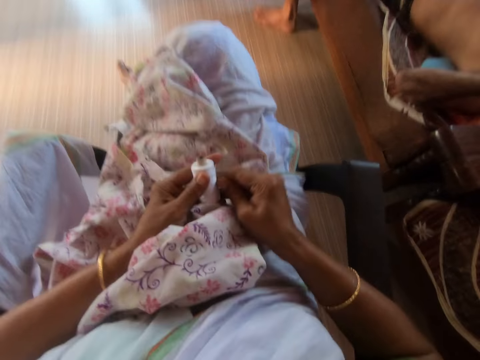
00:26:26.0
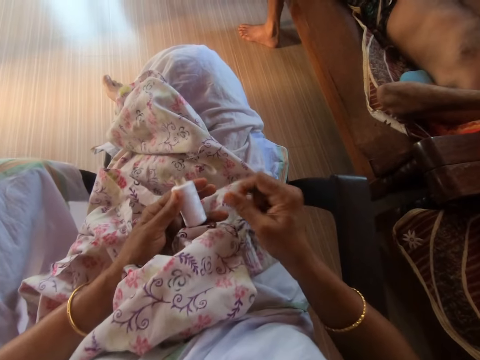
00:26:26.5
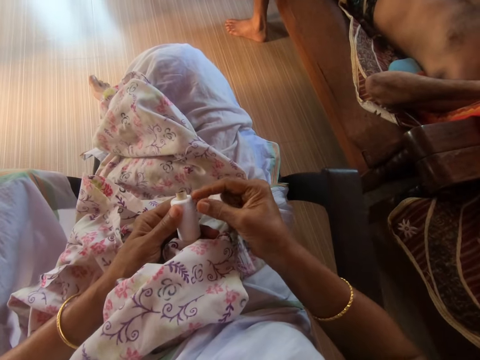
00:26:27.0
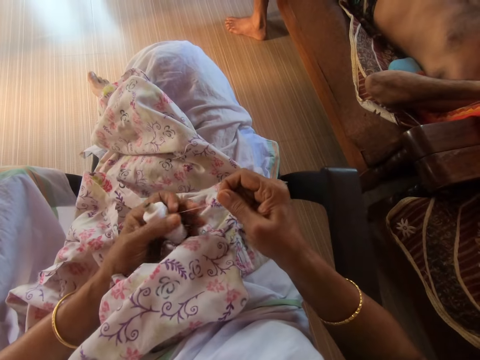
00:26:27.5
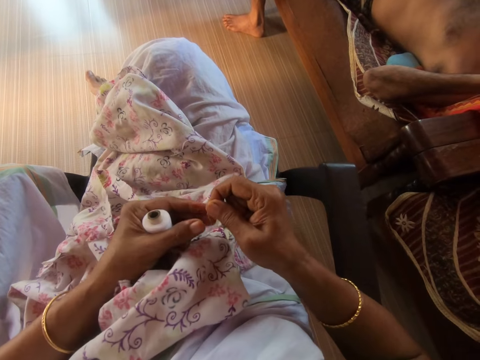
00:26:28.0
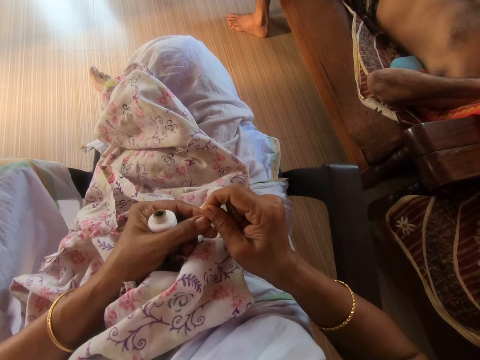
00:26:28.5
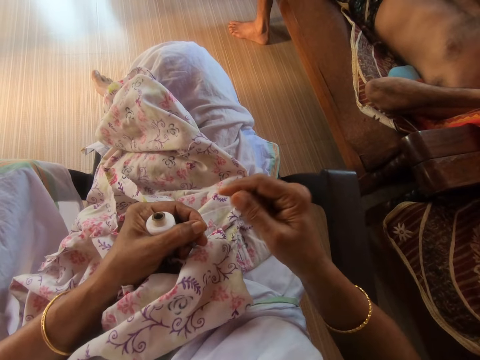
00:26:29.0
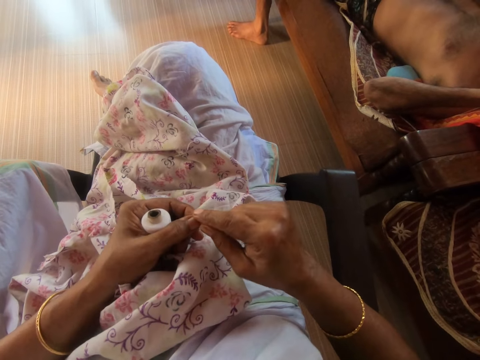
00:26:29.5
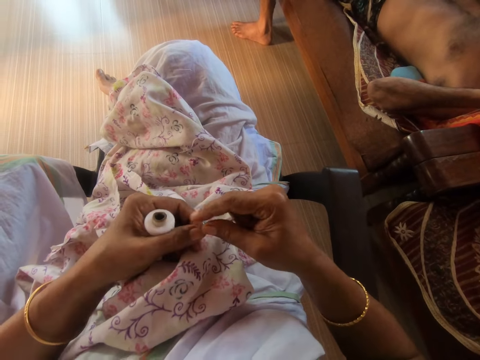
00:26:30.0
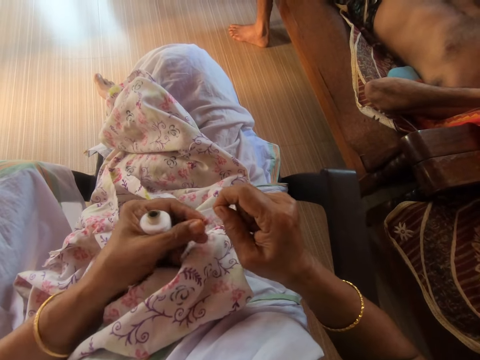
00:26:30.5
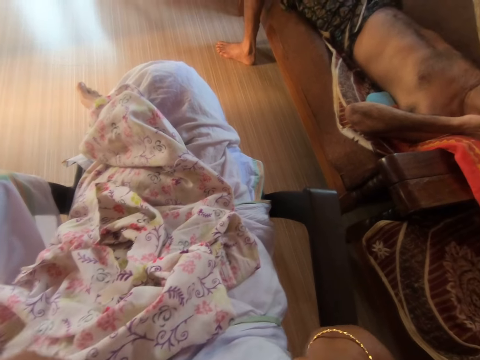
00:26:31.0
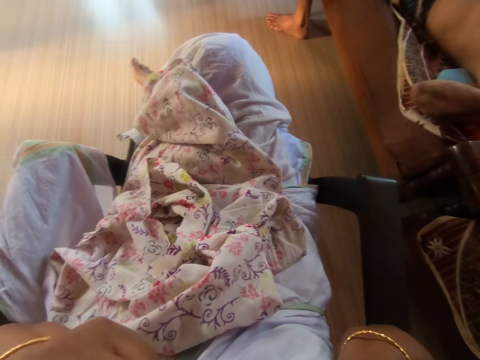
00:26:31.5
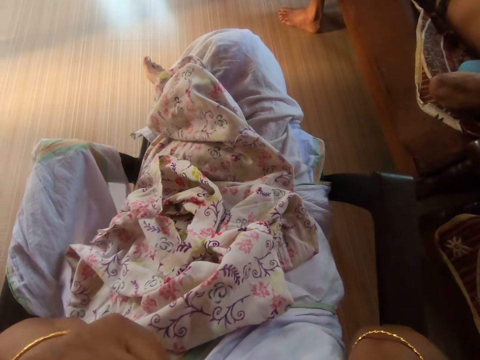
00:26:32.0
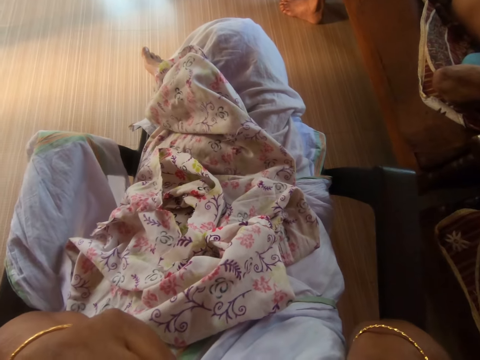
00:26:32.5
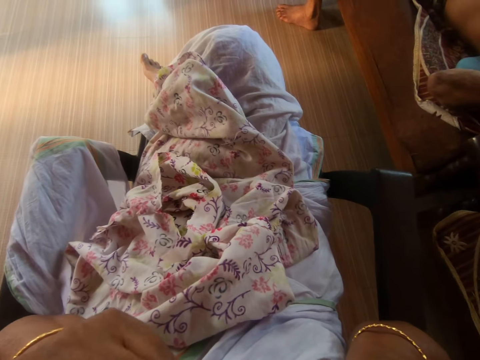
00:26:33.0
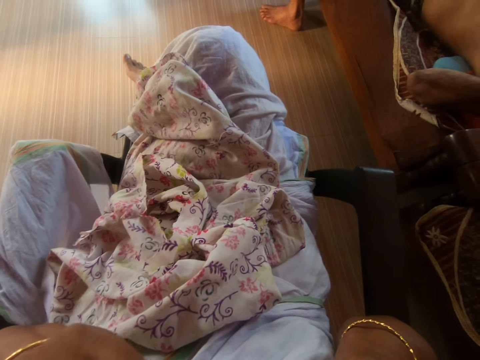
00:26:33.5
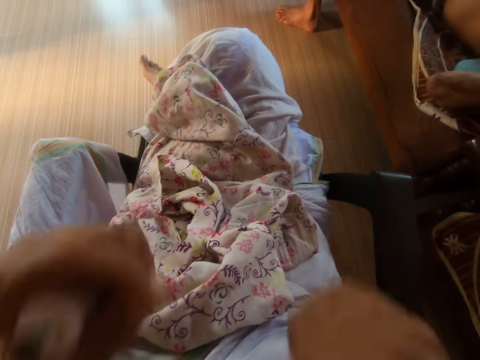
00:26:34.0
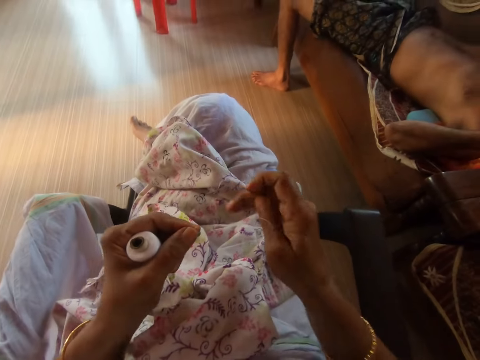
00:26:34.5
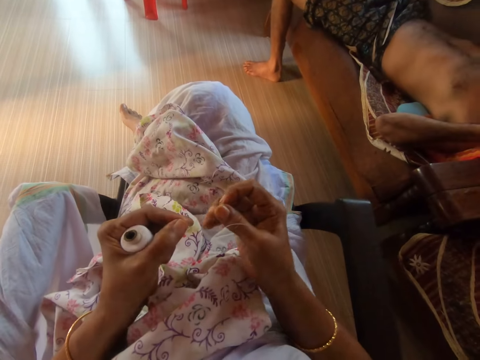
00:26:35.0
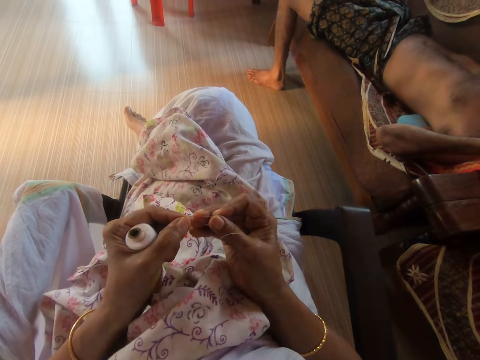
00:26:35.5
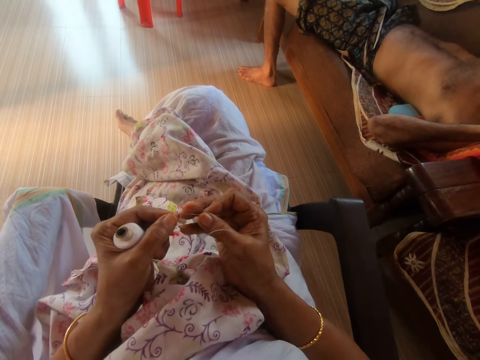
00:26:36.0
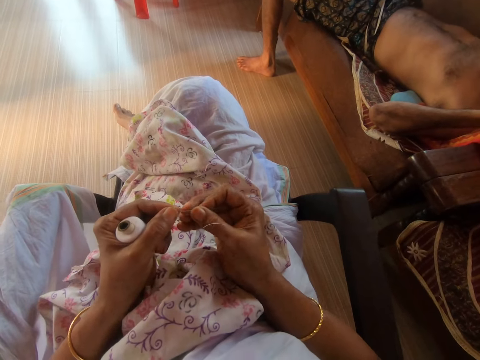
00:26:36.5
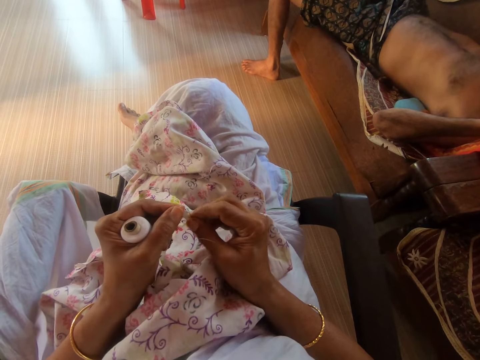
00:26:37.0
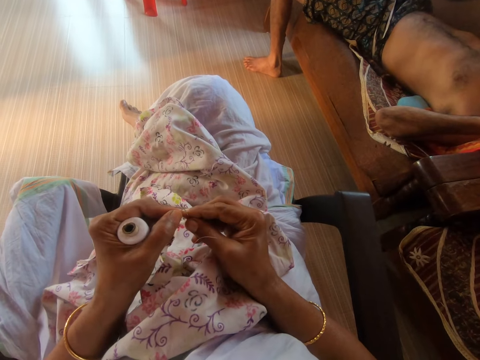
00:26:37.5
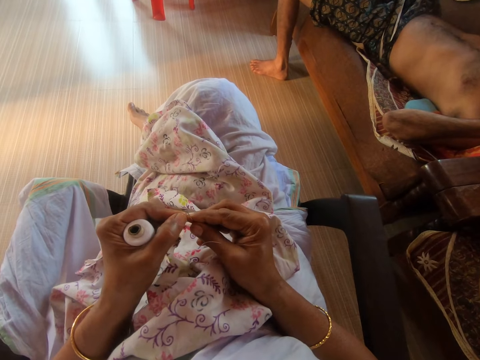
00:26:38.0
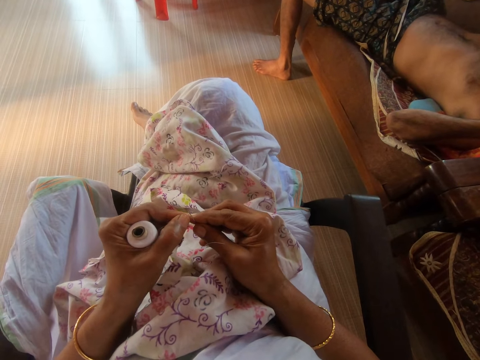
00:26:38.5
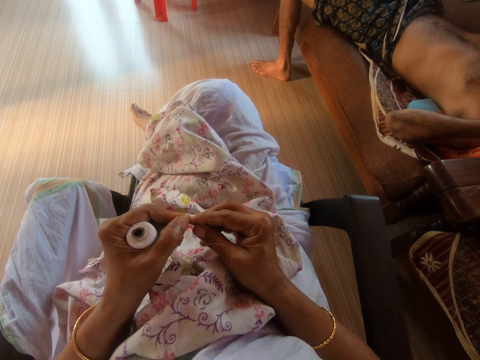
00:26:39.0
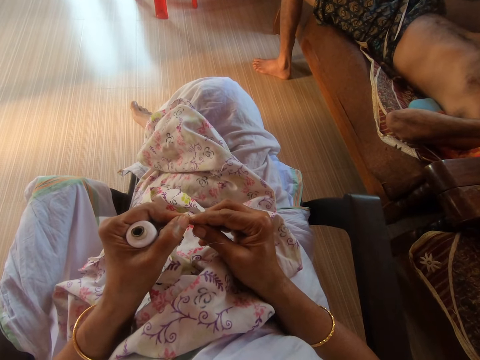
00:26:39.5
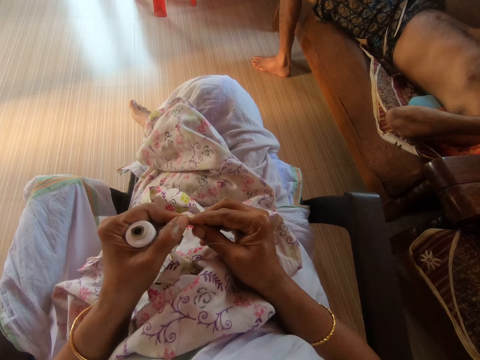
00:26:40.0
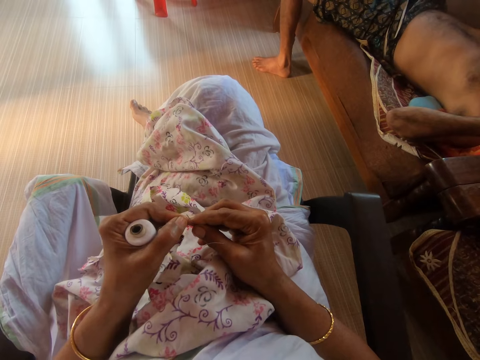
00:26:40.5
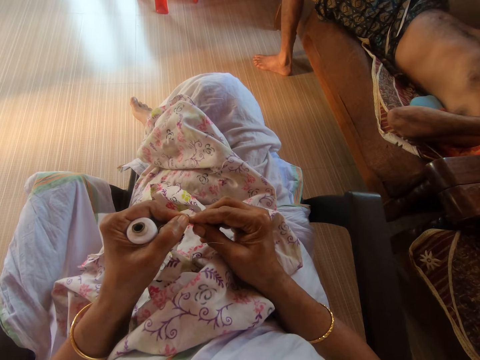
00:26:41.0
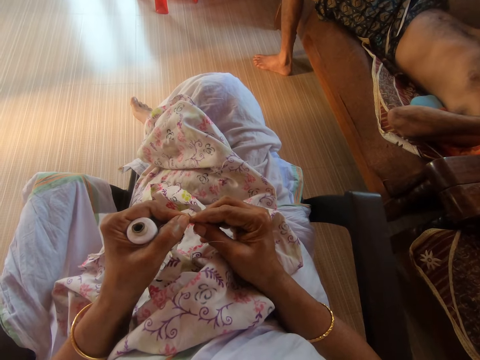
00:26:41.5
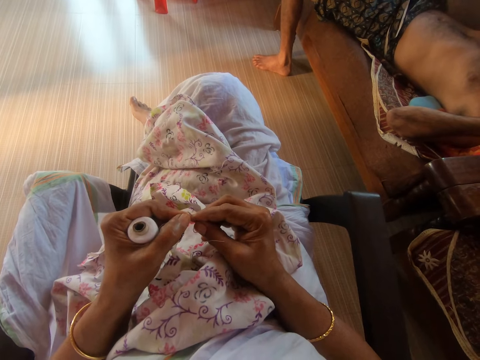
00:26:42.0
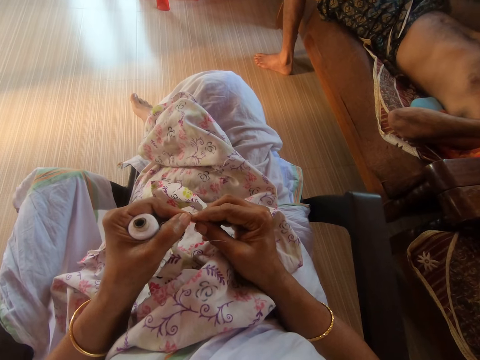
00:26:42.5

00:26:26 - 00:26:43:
The camera wearer passes the thread to her left hand. She pulls out the thread from the bundle of thread with her right hand. She cuts out a piece of the thread with her mouth. She threads the needle in her right hand with the thread in her left hand.

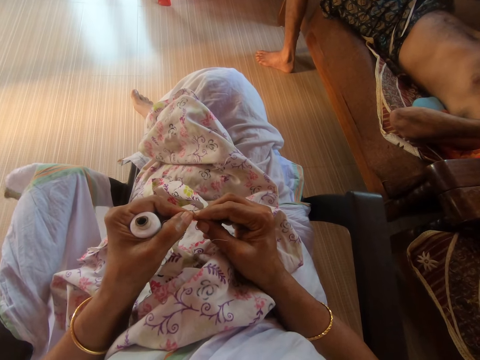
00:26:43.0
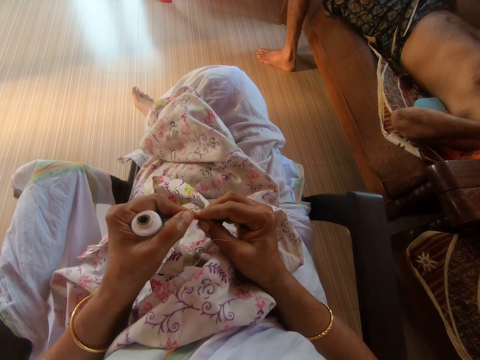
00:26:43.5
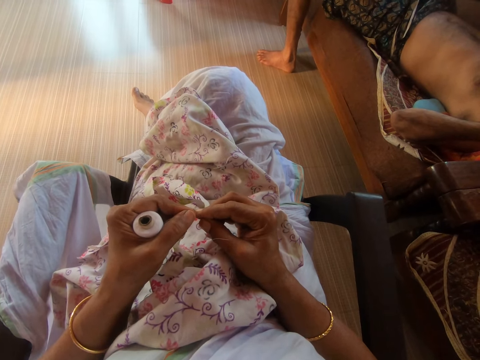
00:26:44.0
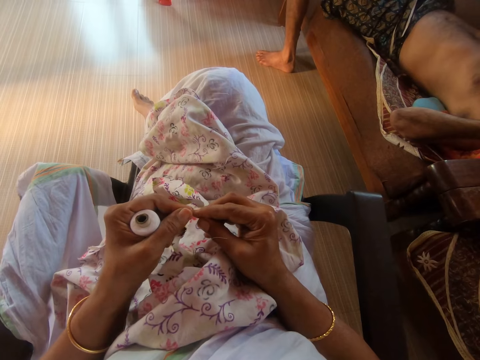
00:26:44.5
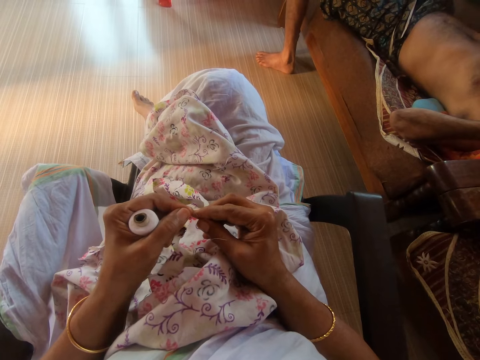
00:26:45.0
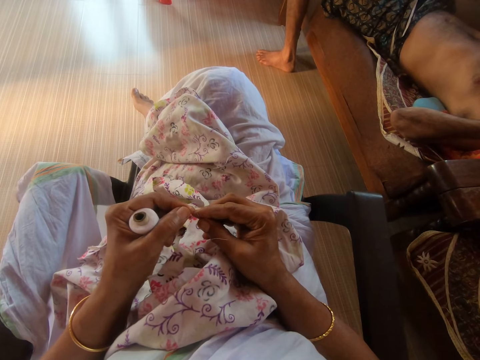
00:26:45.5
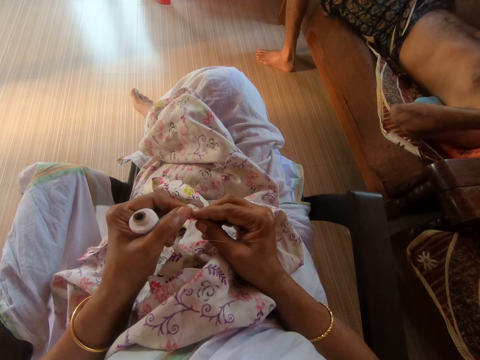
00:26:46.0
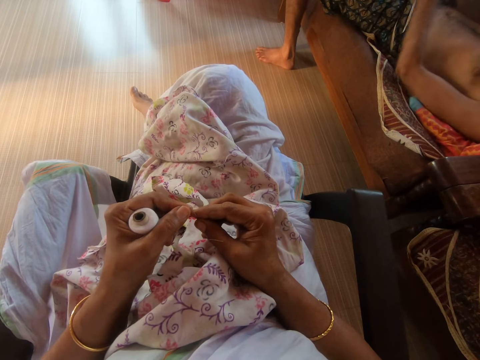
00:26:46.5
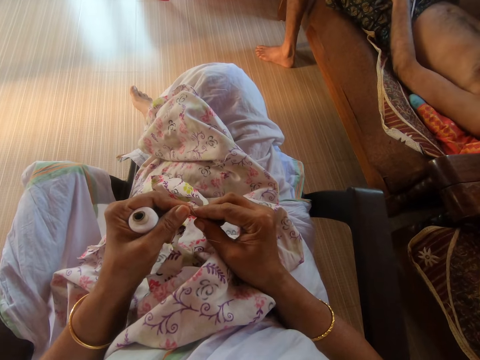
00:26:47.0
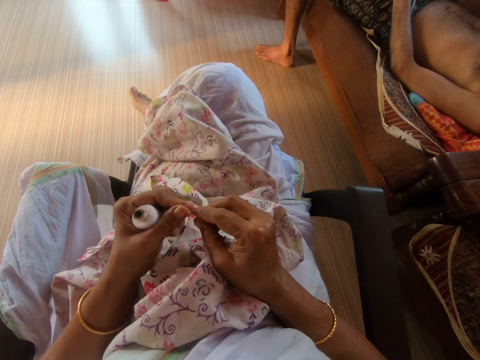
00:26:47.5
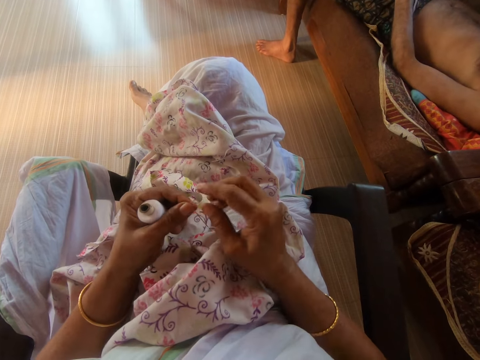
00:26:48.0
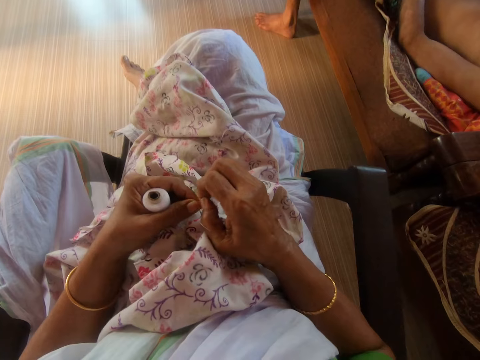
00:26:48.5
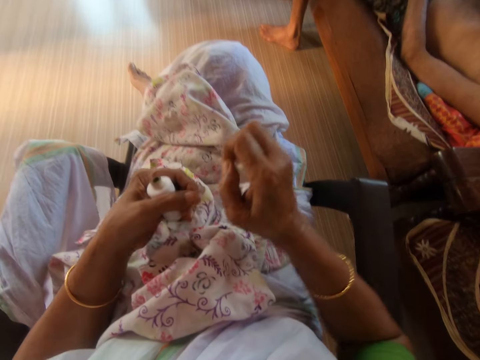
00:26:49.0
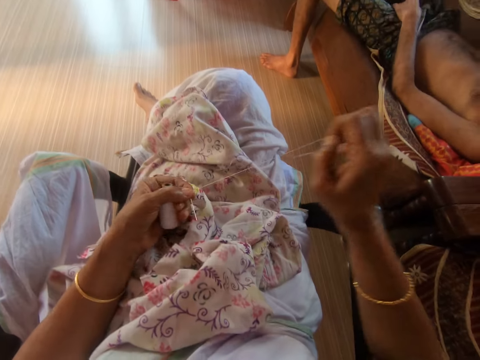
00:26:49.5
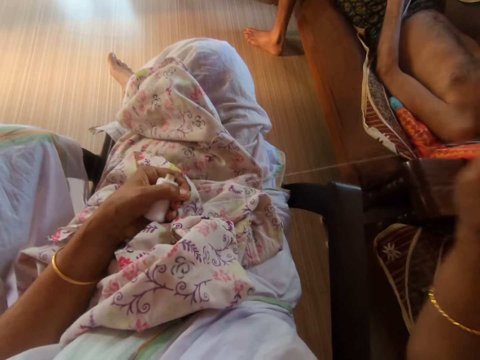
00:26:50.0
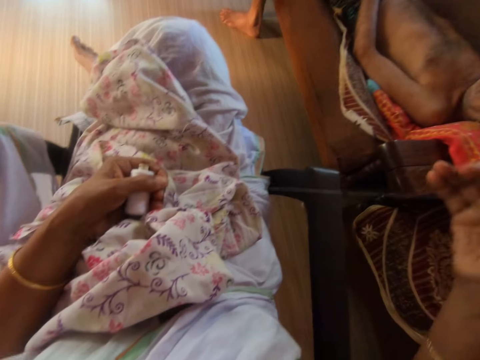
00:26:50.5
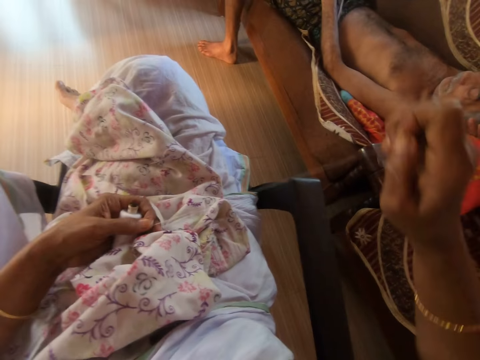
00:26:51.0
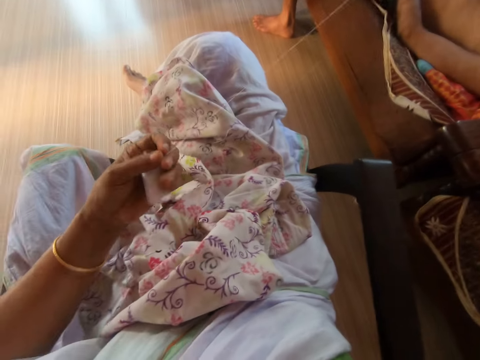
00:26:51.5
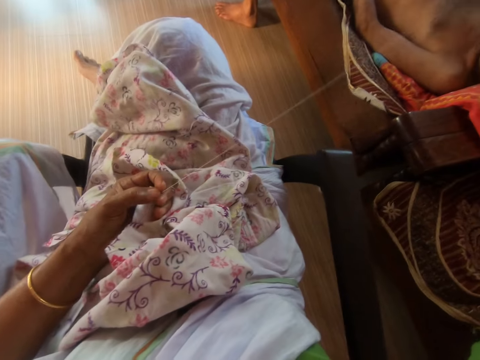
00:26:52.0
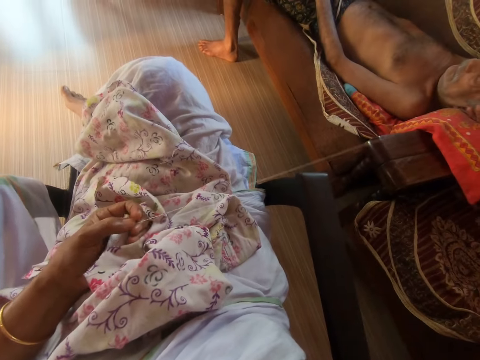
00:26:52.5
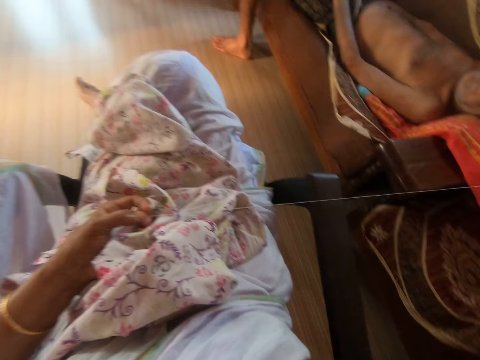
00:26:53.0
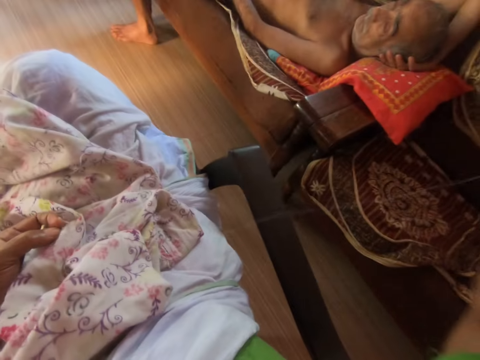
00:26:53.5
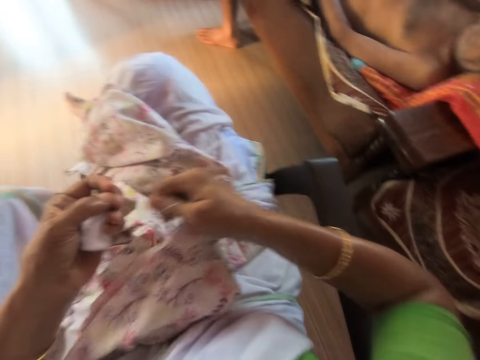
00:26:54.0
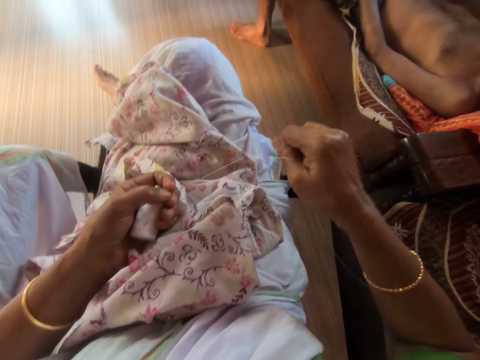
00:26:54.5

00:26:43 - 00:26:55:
The camera wearer unreels the thread from the bundle of thread with her right hand.
